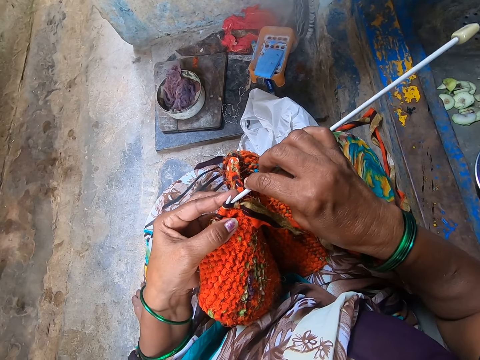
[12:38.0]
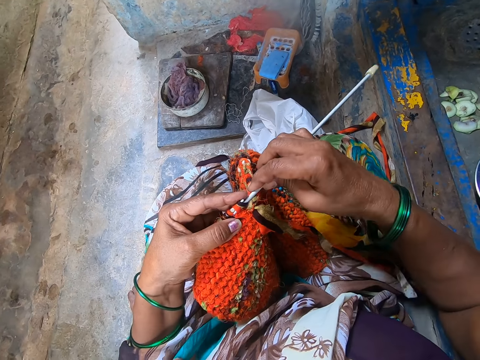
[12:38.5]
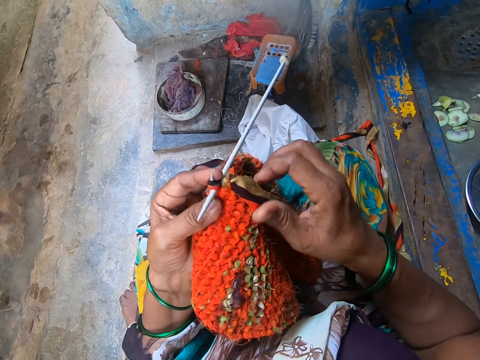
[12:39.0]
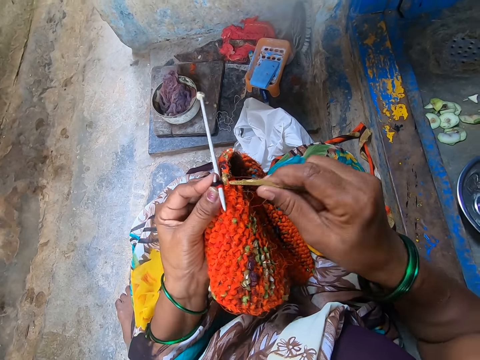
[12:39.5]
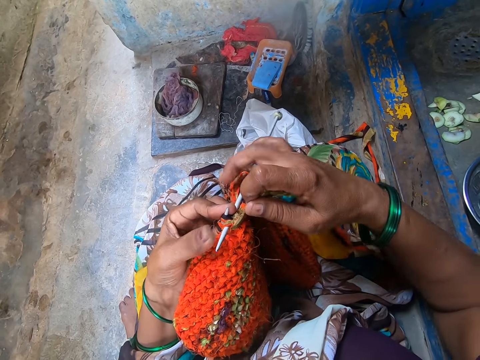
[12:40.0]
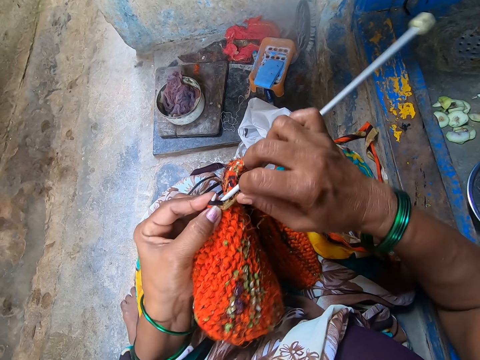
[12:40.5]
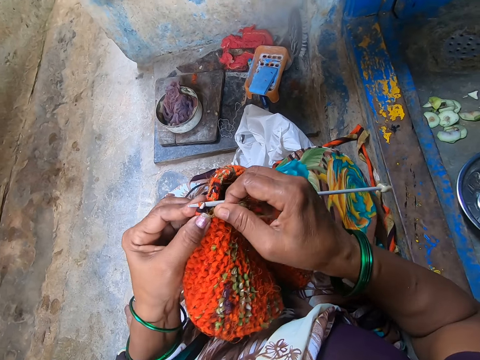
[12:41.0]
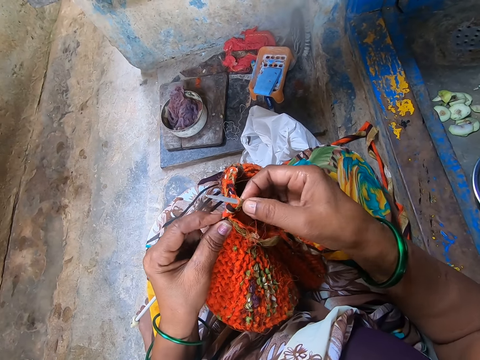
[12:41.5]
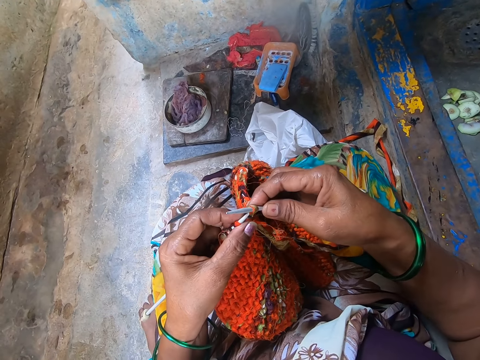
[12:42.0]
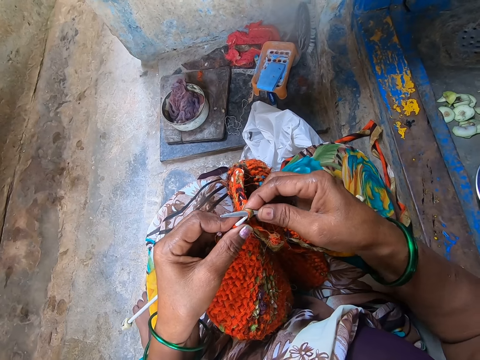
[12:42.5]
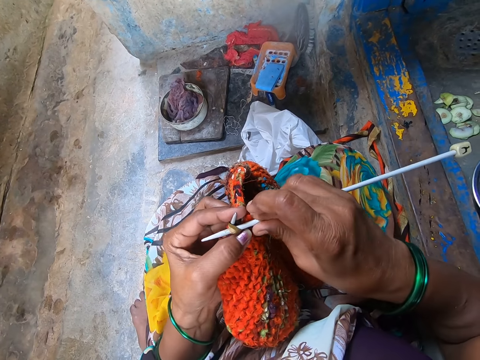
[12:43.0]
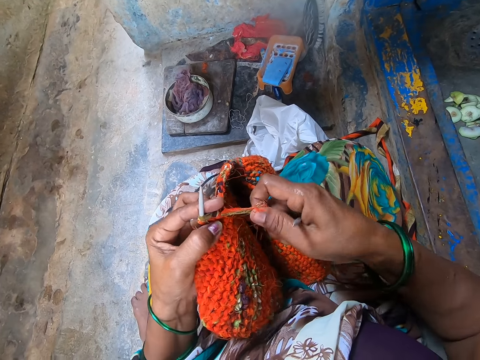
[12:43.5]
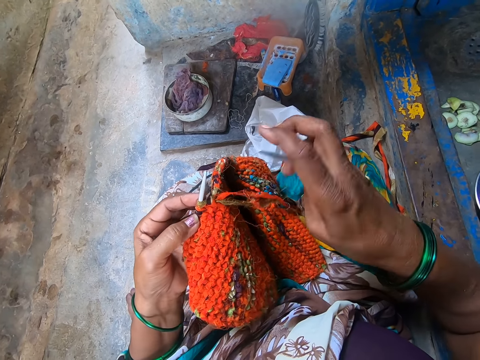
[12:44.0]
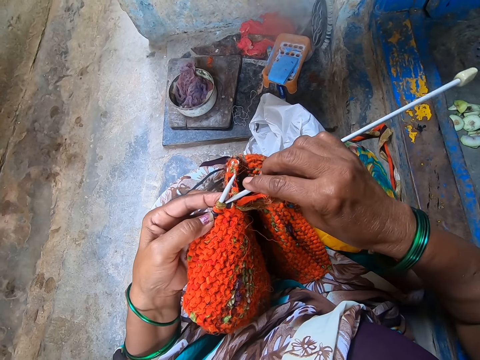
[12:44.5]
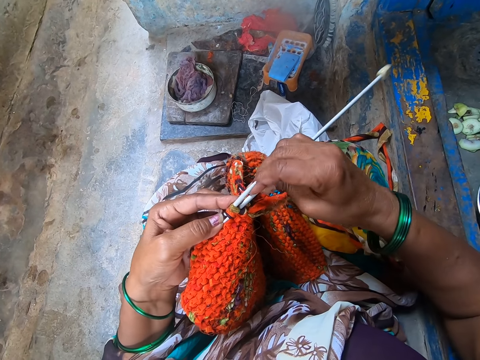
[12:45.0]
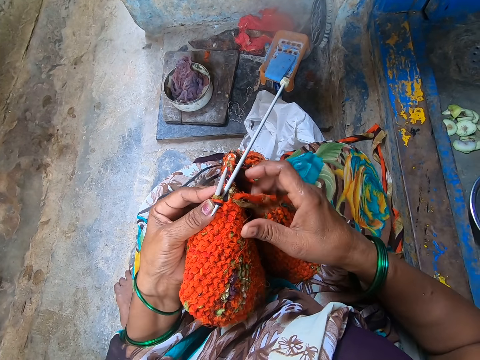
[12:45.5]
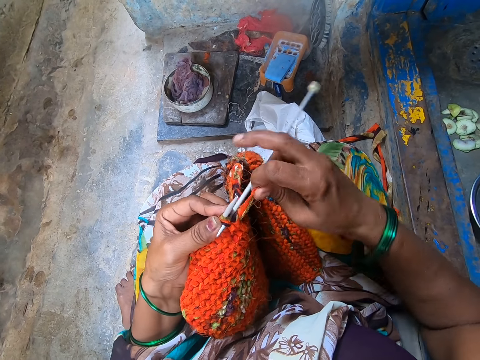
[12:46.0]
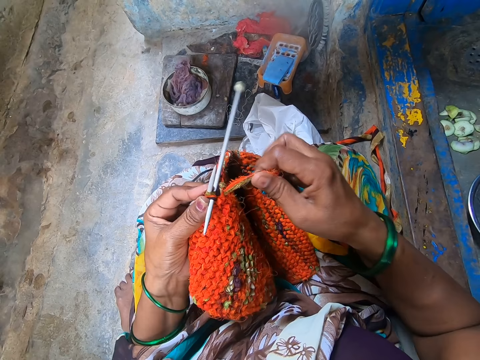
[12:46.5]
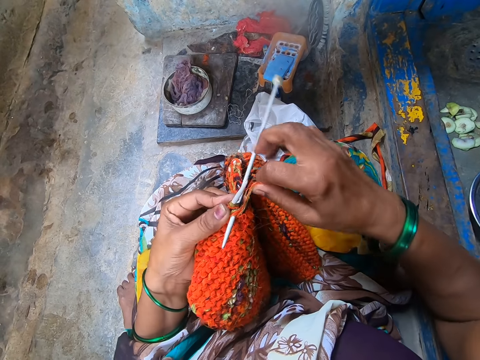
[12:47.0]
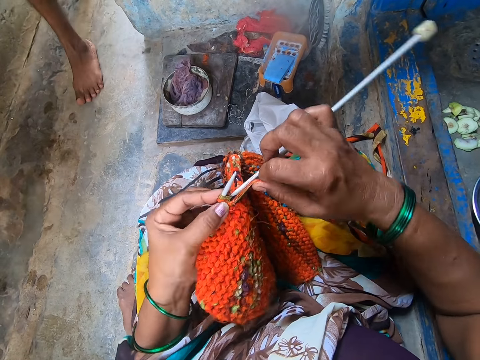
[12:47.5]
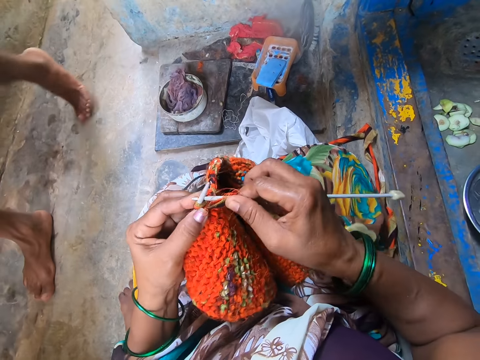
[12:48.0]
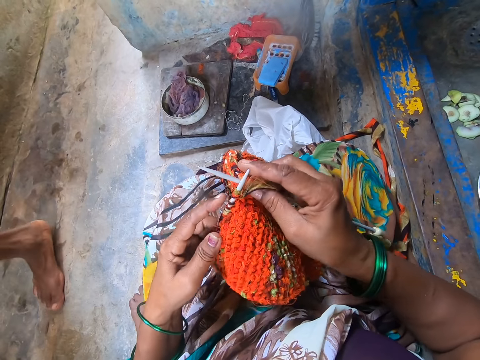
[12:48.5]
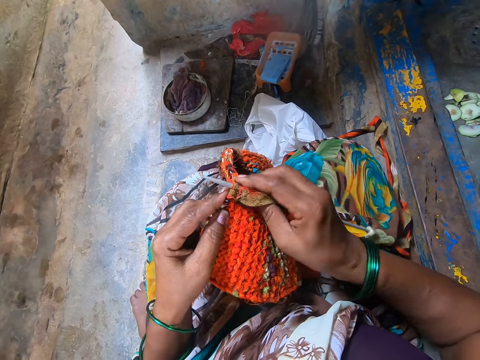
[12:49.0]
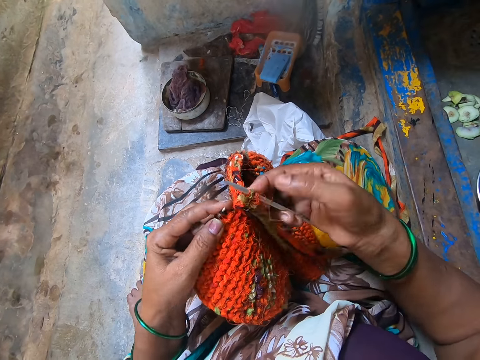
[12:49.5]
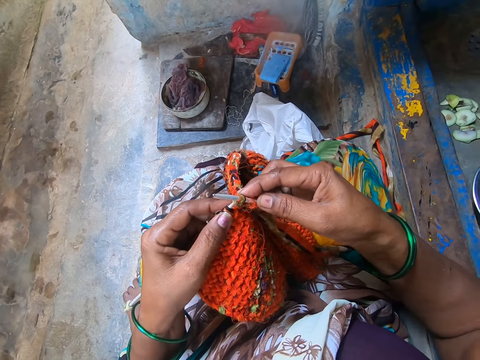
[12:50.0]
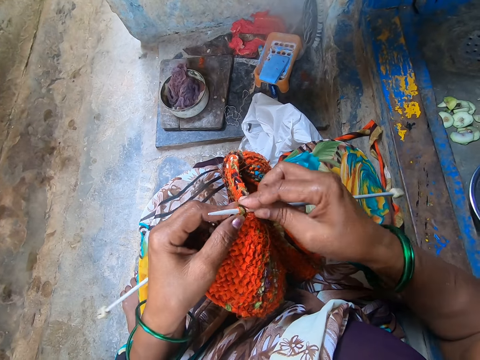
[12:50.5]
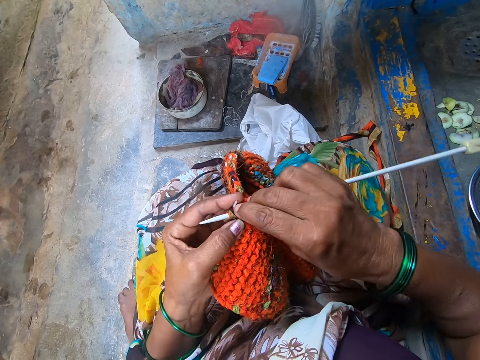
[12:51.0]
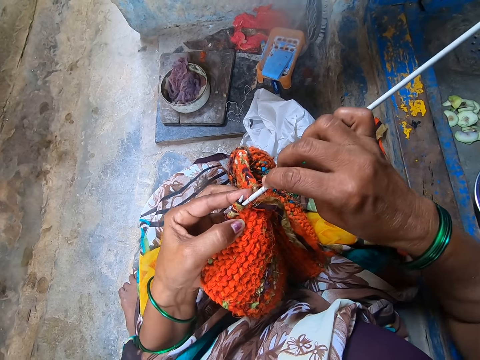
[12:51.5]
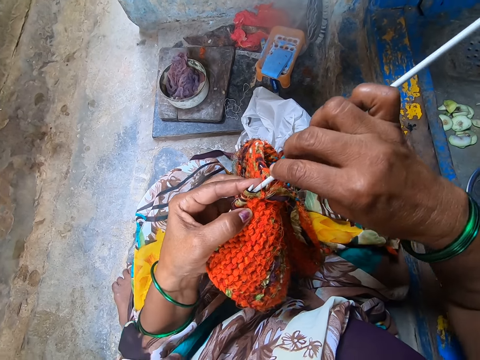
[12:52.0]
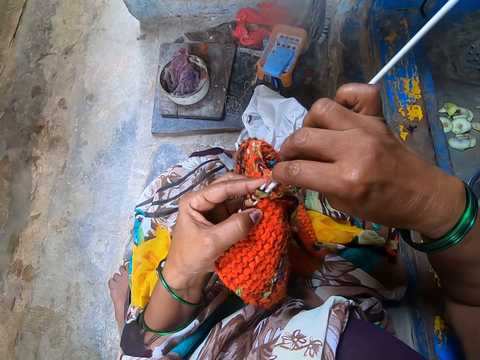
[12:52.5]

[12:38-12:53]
The camera wearer knits the cloth with the knitting needle. A man walks in.

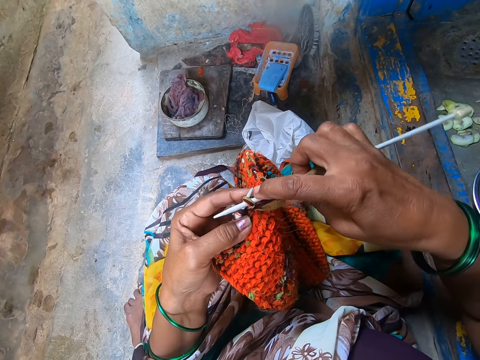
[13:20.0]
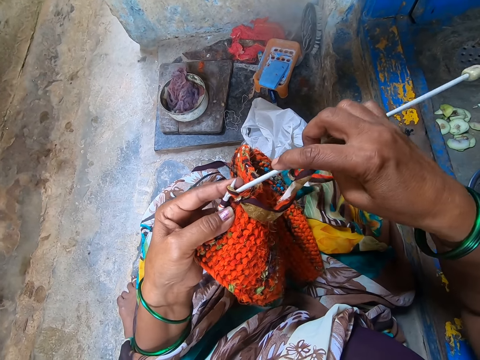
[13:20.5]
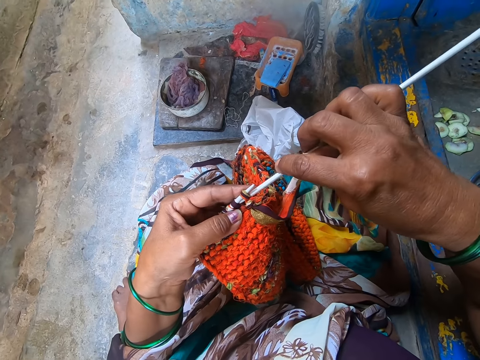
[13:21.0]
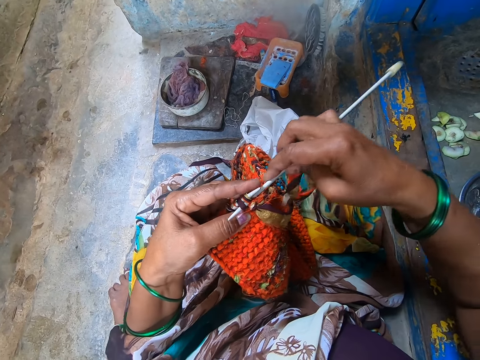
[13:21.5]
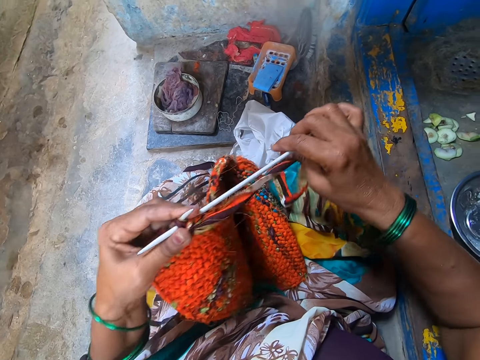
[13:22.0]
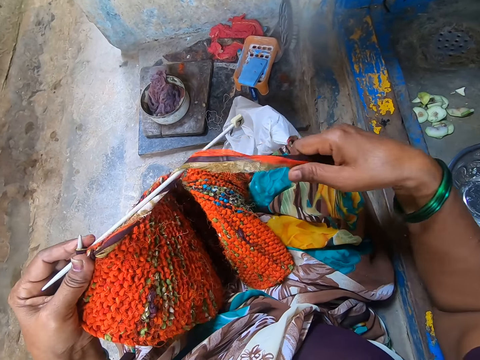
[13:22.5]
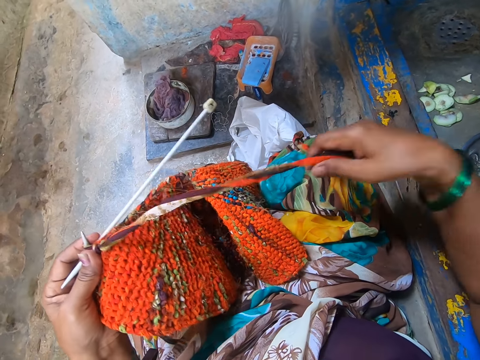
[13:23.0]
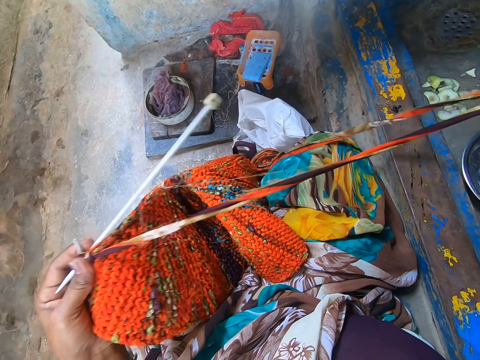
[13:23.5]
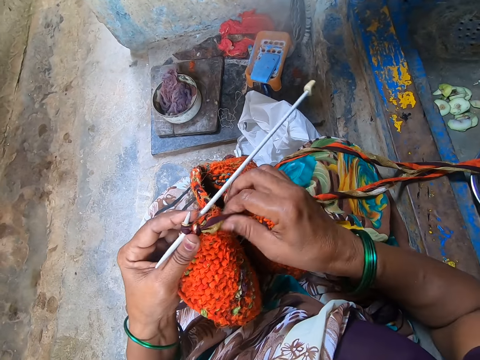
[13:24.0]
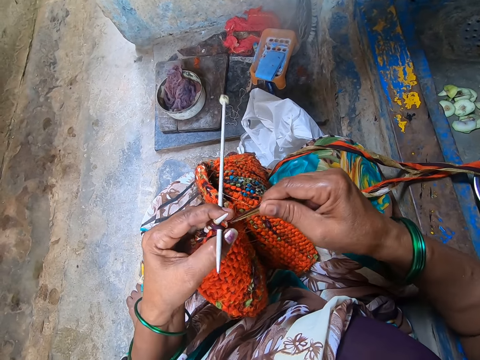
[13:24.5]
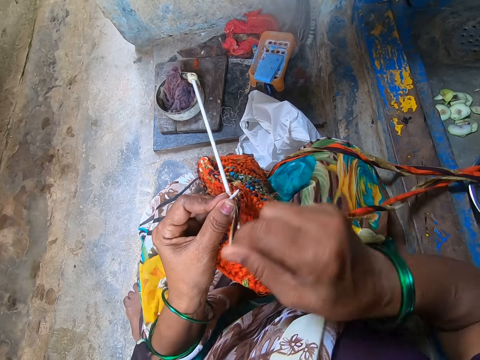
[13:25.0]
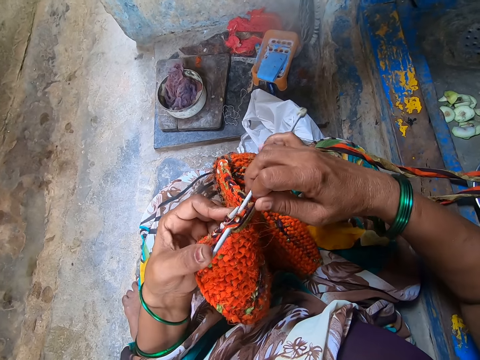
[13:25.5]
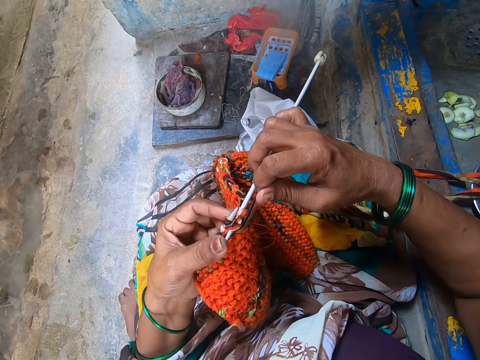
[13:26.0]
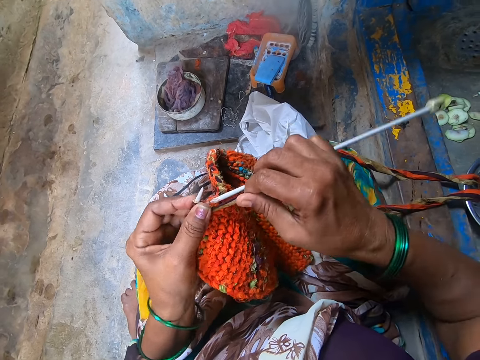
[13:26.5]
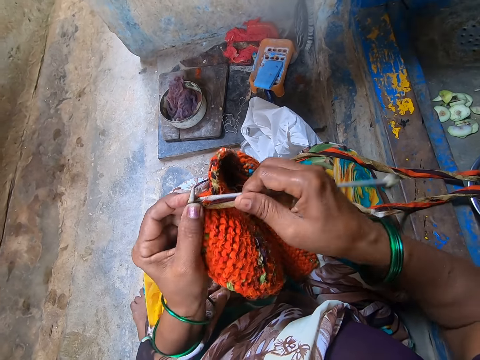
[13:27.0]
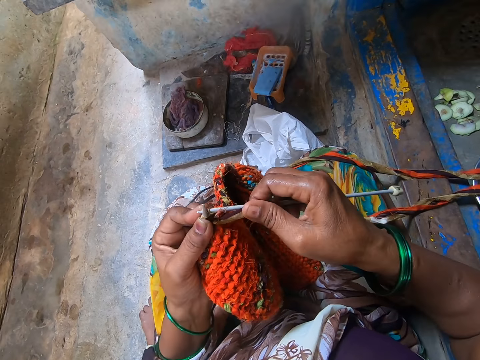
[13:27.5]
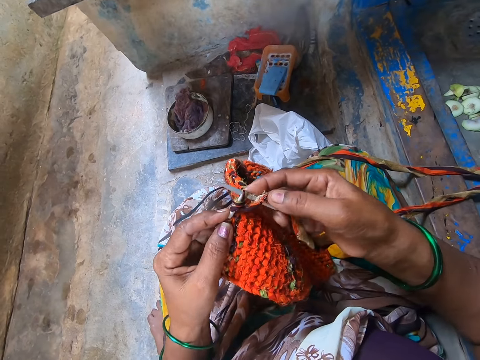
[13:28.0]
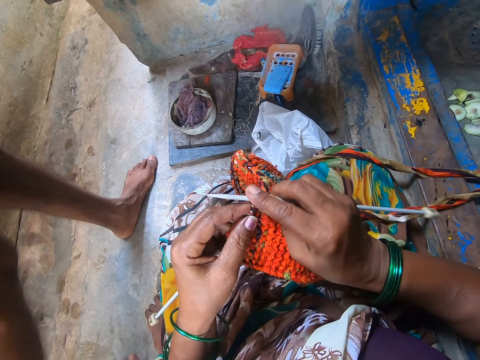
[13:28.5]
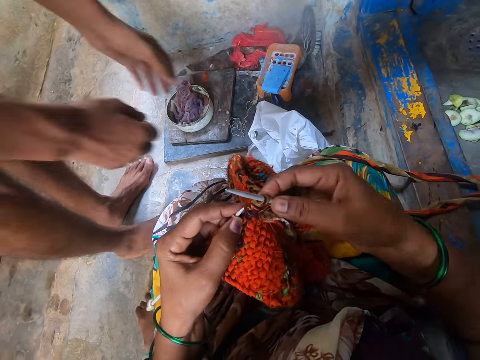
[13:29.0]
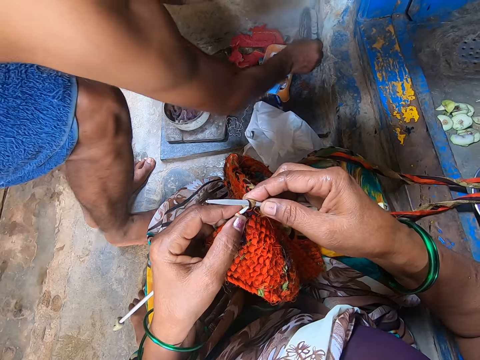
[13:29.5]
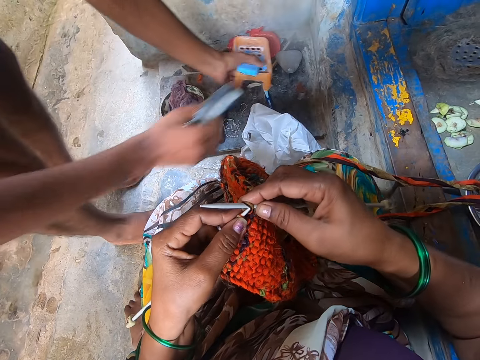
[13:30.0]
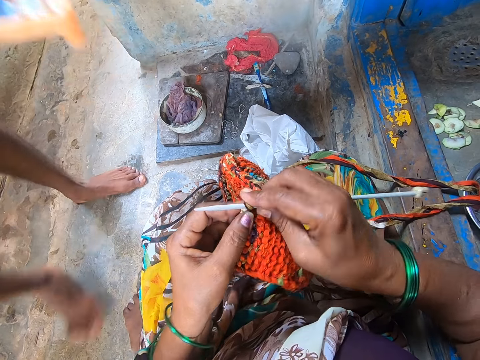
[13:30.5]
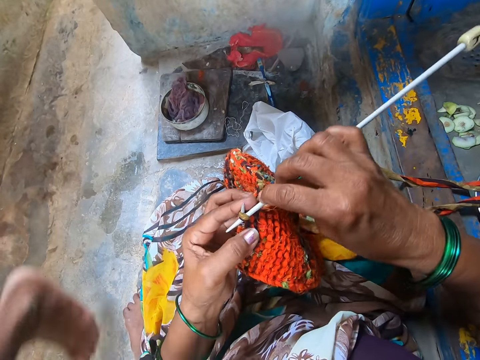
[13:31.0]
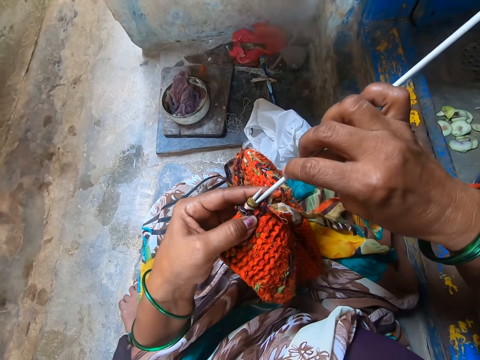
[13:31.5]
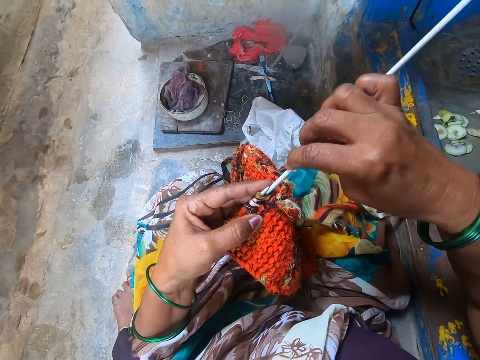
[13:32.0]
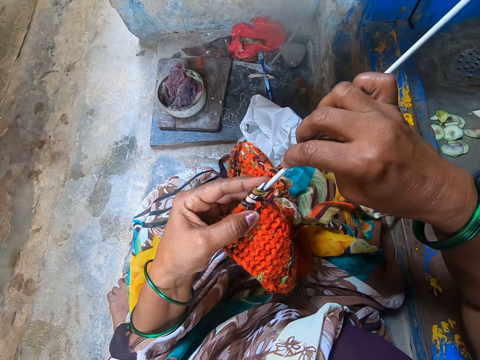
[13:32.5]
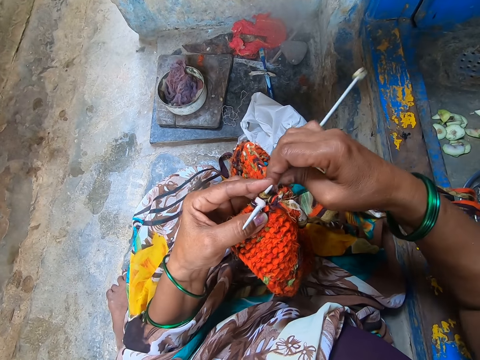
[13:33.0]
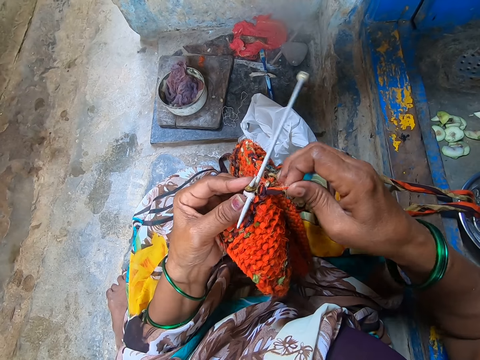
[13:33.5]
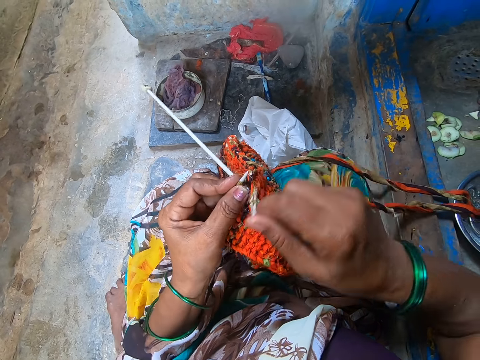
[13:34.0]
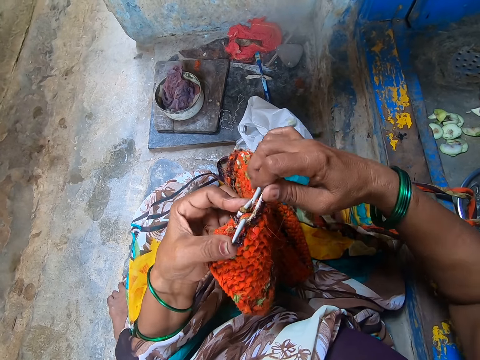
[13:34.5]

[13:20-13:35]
The camera wearer holds the knit fabric and knitting needles in her left hand. She removes the yarn around the knitting needle with her right hand. She knits the fabric with yarn and the knitting needles. A man picks up a soap with the soap dish from the floor beside the camera wearer. The camera wearer knits the fabric with yarn and the knitting needles.
